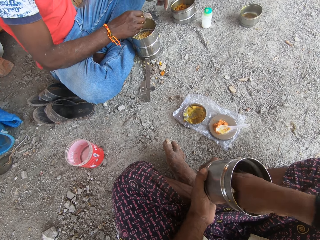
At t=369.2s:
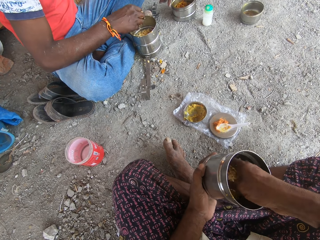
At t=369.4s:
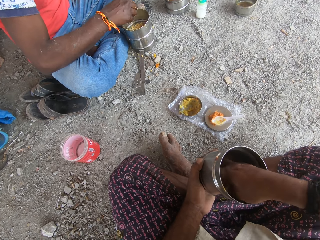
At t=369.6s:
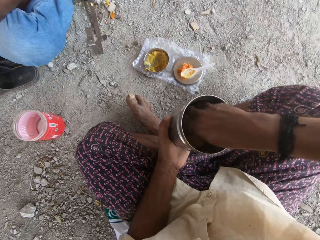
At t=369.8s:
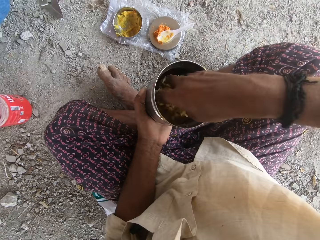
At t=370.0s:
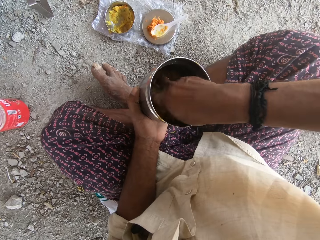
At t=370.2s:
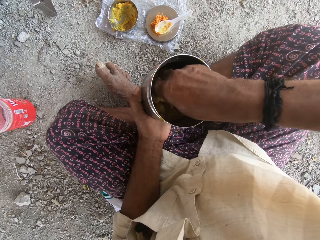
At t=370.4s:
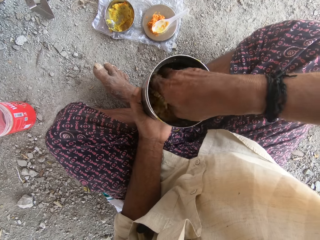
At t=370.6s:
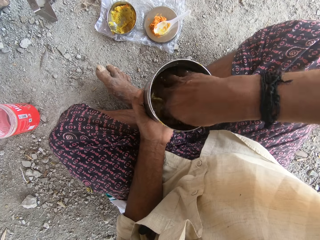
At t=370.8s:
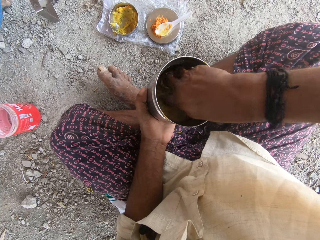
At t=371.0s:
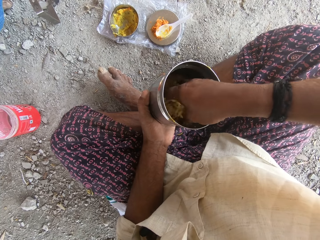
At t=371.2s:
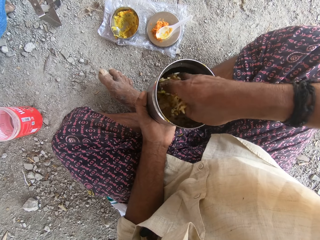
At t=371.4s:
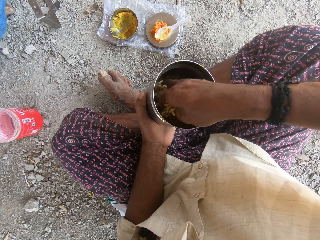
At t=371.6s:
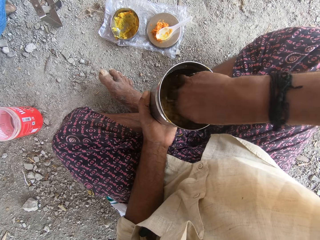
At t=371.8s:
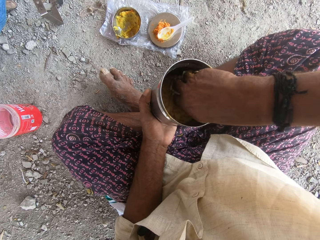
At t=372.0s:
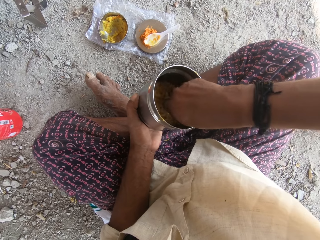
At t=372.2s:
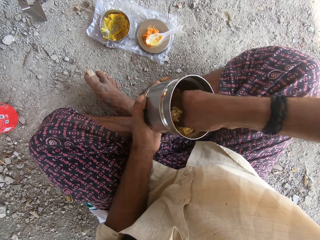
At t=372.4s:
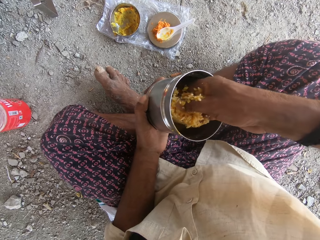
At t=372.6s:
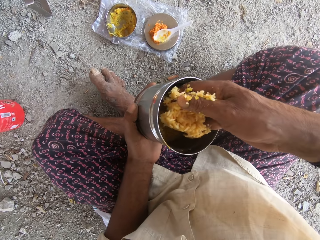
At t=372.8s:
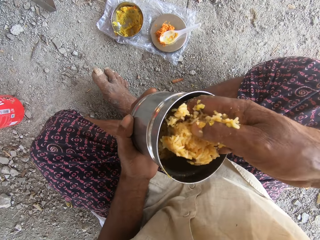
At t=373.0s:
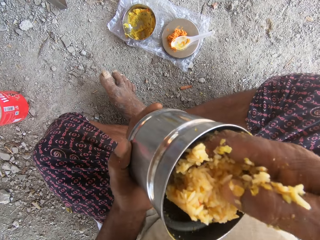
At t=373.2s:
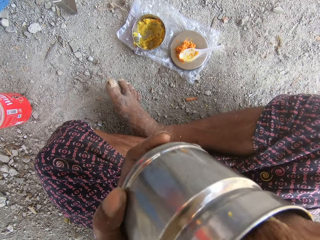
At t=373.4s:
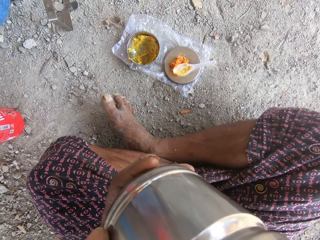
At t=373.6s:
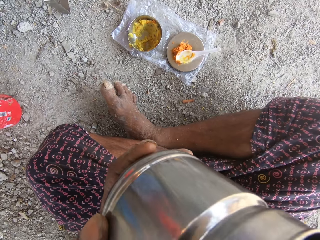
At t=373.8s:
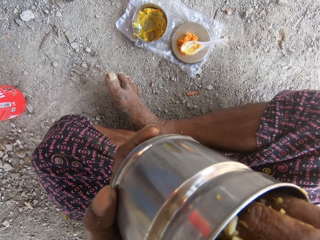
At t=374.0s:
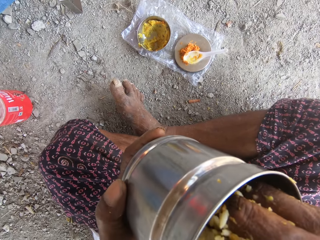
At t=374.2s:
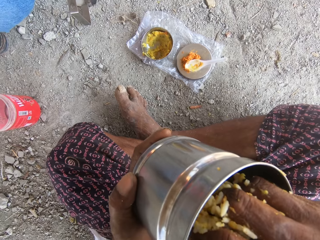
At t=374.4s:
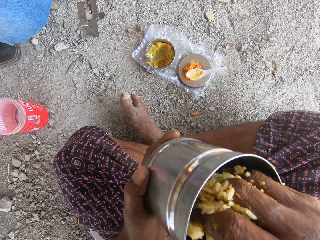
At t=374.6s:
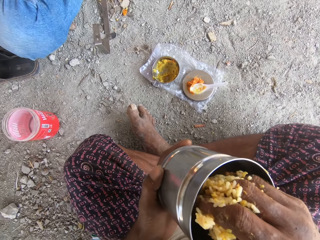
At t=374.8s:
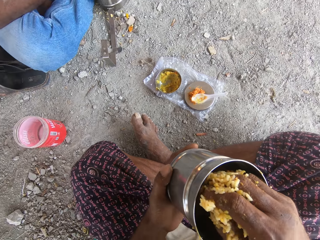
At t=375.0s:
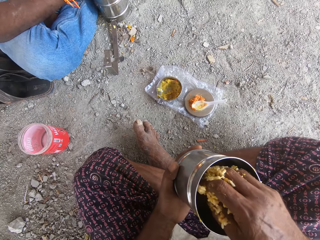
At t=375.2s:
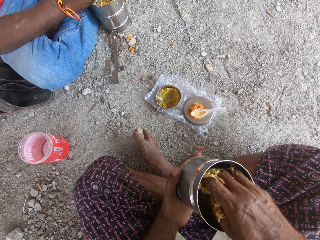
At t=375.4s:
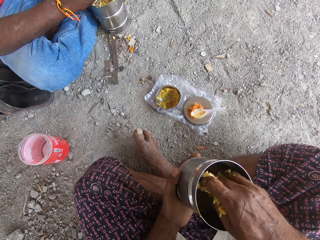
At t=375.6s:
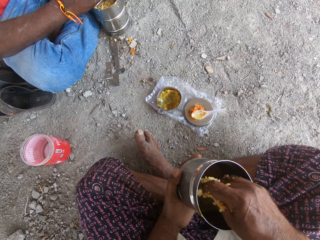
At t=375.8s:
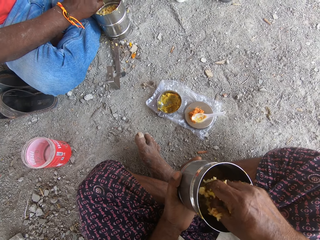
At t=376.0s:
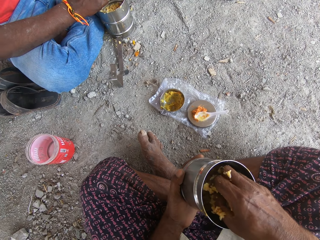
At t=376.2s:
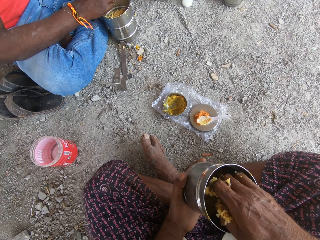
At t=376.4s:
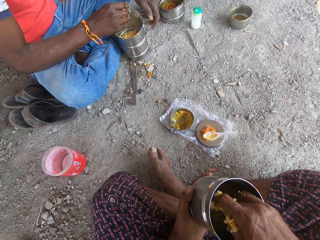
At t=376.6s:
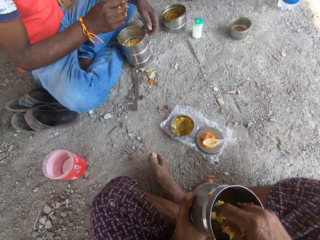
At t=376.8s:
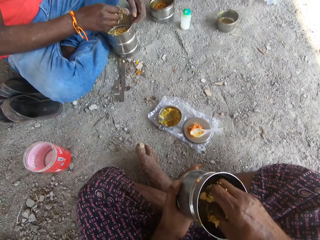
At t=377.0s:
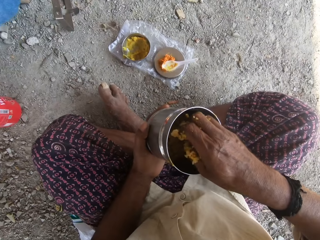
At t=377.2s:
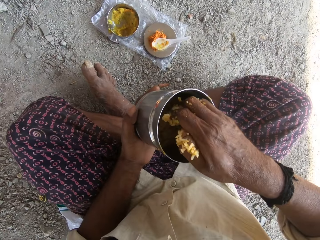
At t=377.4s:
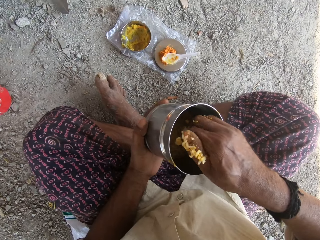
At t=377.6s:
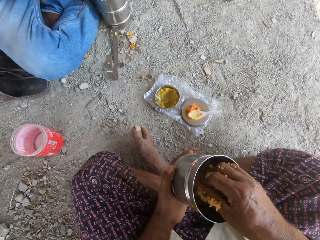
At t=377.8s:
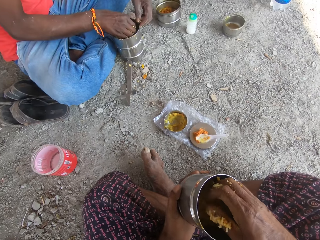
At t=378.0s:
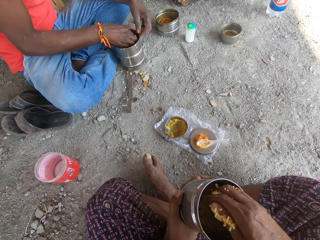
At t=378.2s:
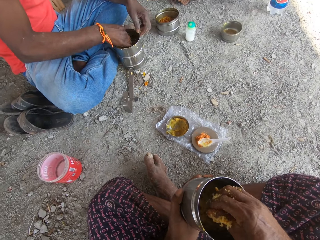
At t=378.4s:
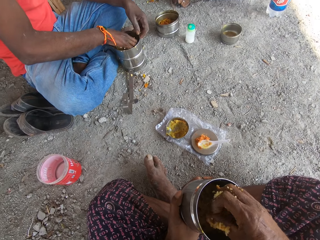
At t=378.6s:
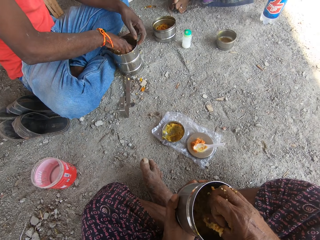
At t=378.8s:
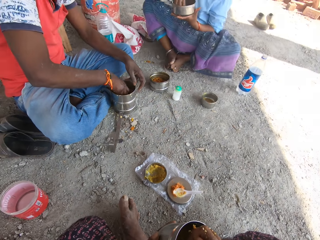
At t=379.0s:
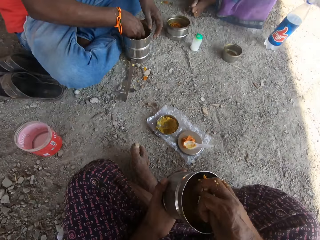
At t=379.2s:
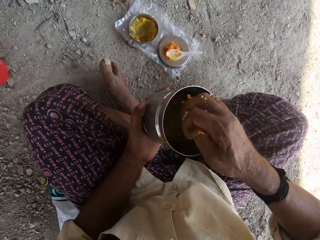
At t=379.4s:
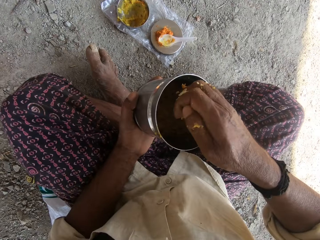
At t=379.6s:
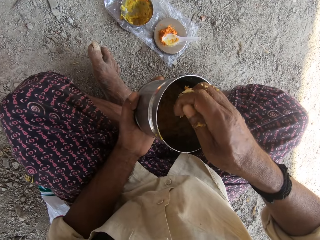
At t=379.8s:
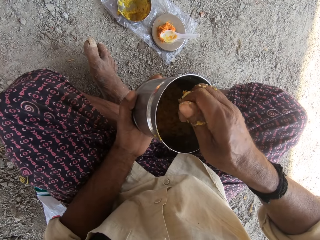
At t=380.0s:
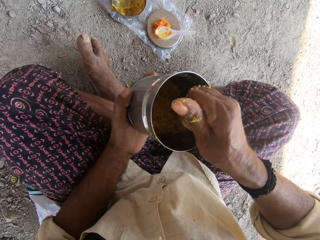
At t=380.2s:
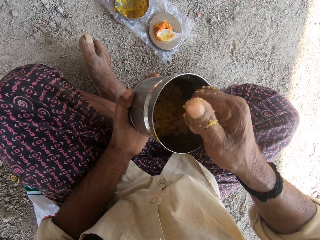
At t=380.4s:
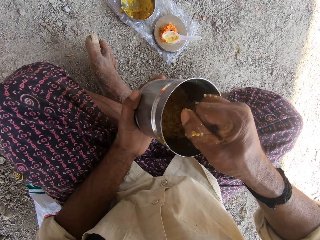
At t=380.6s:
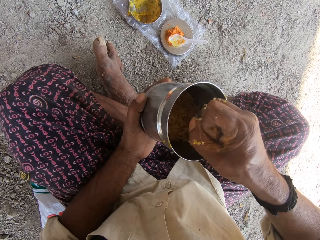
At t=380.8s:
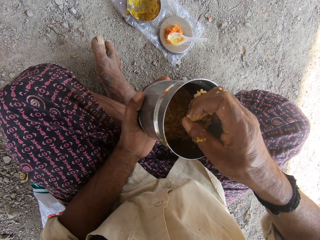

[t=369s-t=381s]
The camera wearer takes rice from the plate with his right hand. He puts the rice in his mouth with his right hand. He talks to a person.

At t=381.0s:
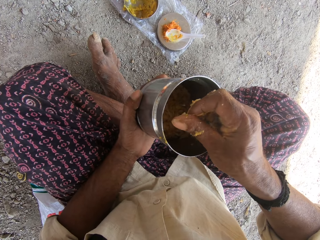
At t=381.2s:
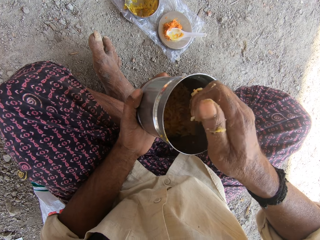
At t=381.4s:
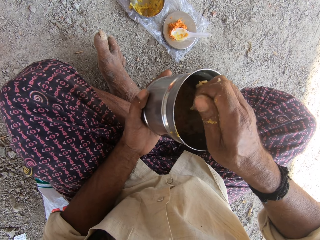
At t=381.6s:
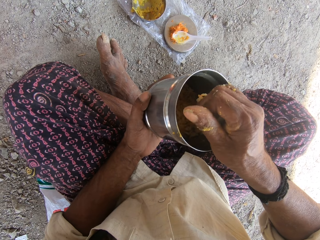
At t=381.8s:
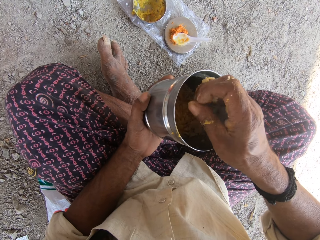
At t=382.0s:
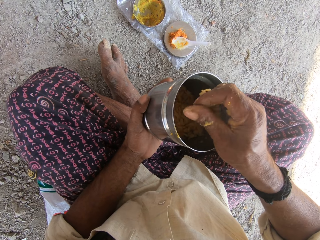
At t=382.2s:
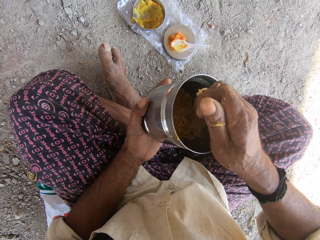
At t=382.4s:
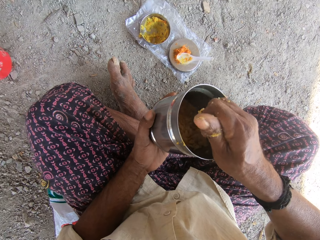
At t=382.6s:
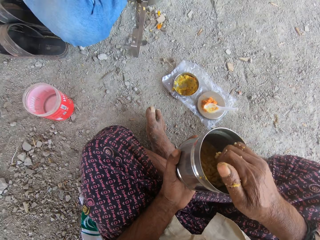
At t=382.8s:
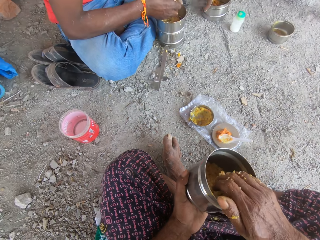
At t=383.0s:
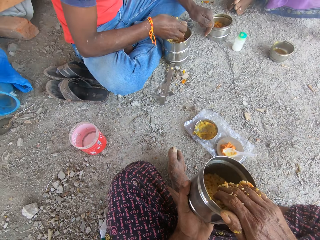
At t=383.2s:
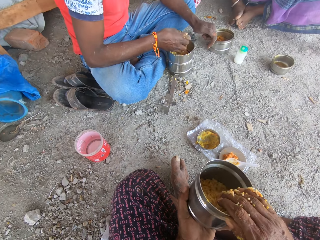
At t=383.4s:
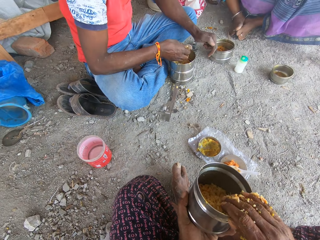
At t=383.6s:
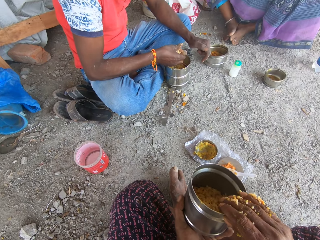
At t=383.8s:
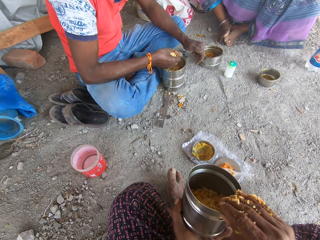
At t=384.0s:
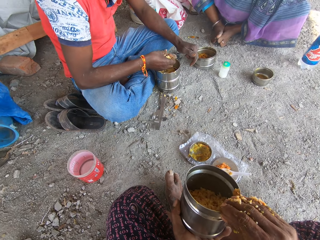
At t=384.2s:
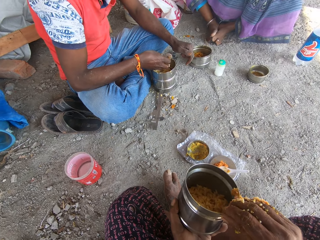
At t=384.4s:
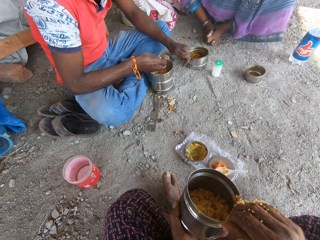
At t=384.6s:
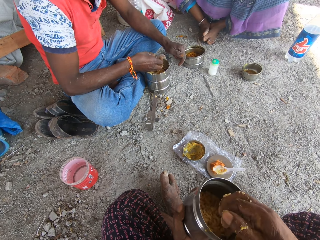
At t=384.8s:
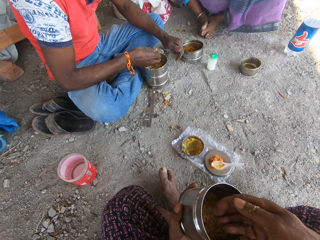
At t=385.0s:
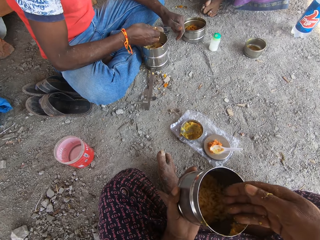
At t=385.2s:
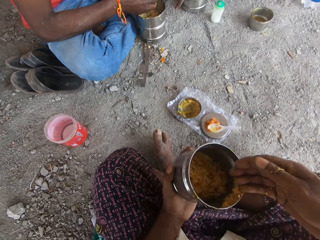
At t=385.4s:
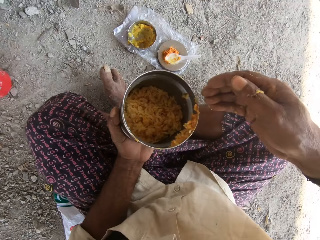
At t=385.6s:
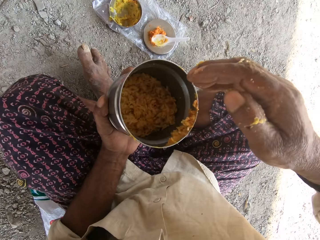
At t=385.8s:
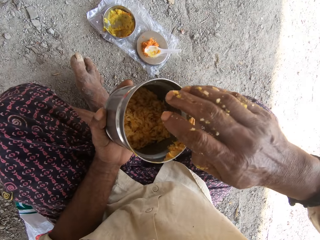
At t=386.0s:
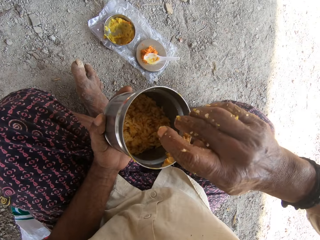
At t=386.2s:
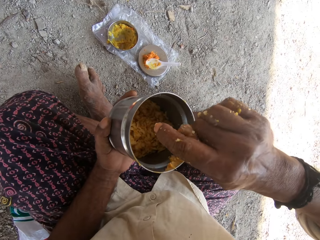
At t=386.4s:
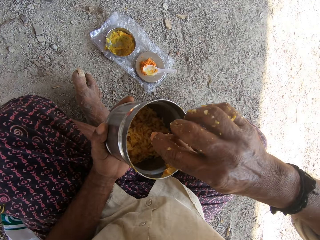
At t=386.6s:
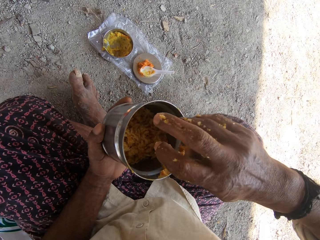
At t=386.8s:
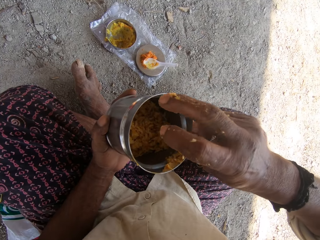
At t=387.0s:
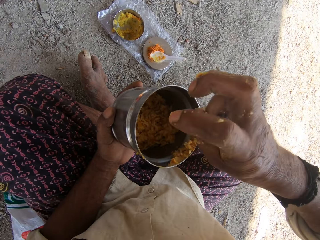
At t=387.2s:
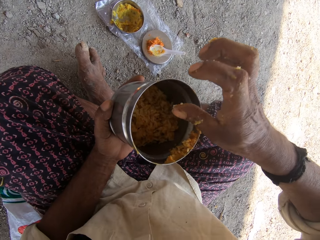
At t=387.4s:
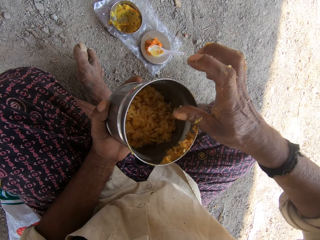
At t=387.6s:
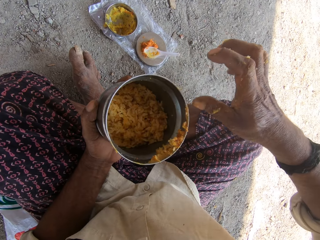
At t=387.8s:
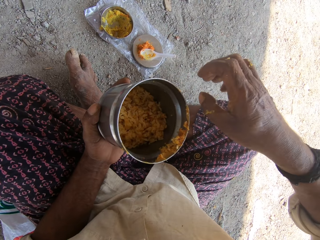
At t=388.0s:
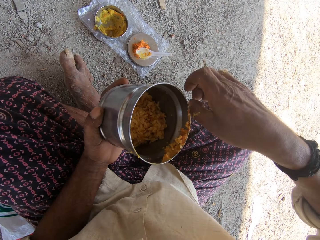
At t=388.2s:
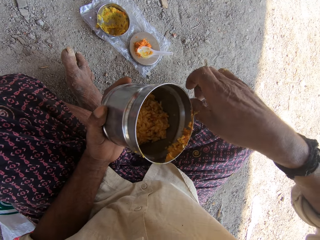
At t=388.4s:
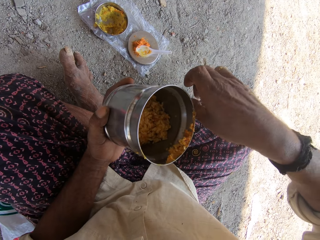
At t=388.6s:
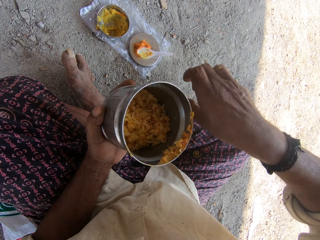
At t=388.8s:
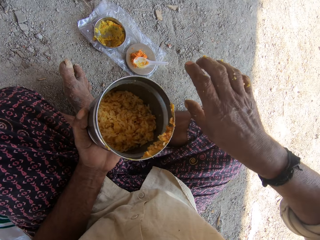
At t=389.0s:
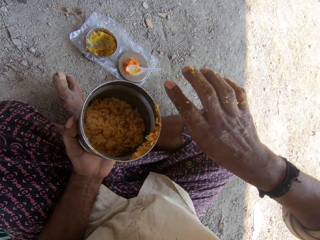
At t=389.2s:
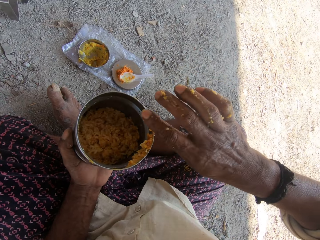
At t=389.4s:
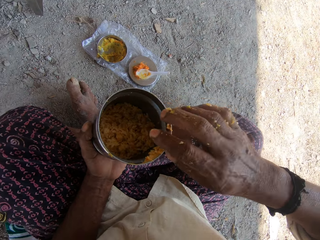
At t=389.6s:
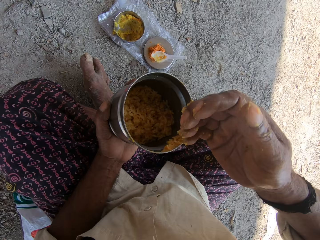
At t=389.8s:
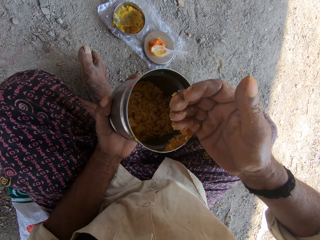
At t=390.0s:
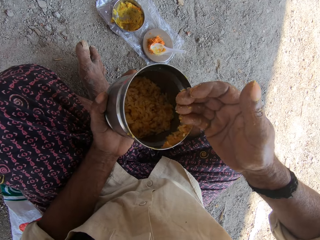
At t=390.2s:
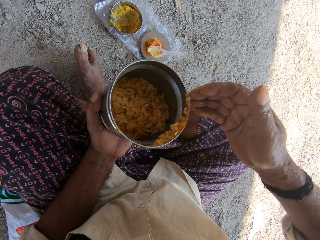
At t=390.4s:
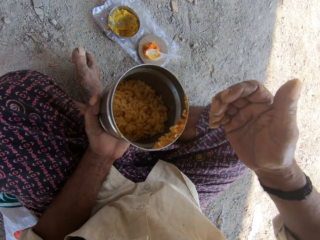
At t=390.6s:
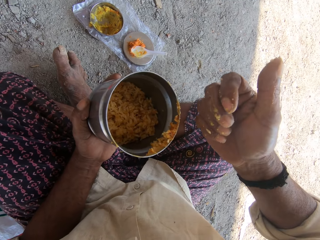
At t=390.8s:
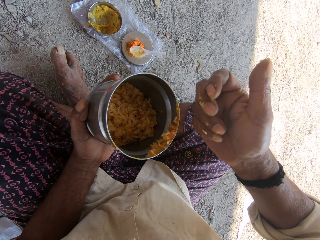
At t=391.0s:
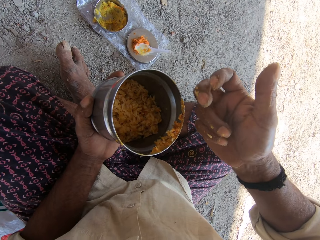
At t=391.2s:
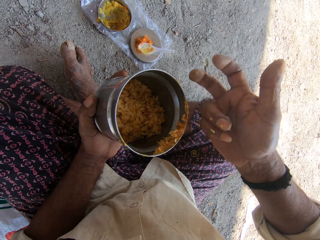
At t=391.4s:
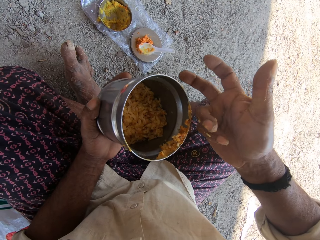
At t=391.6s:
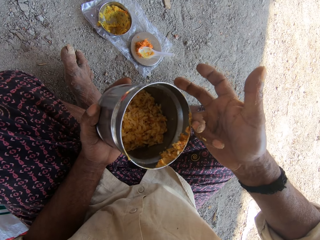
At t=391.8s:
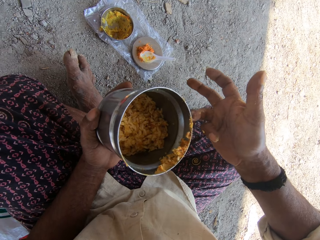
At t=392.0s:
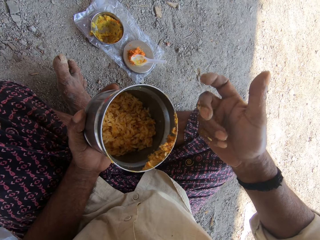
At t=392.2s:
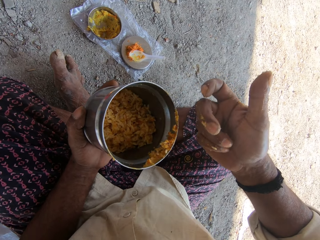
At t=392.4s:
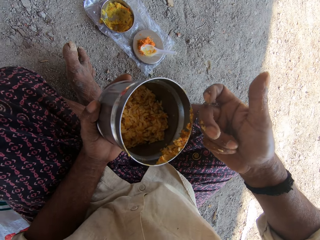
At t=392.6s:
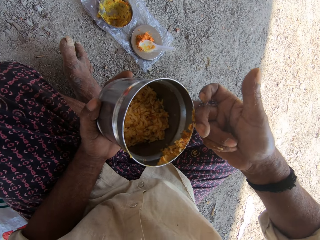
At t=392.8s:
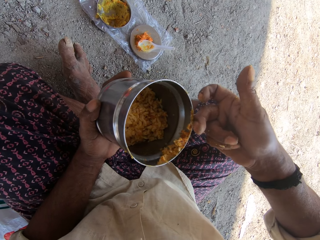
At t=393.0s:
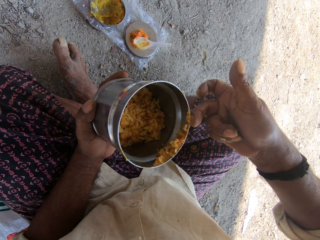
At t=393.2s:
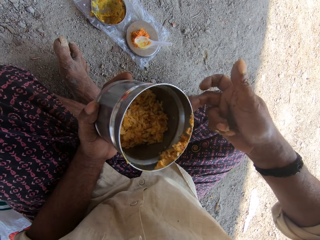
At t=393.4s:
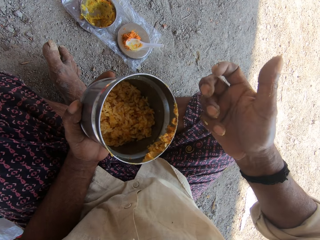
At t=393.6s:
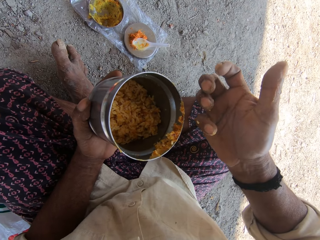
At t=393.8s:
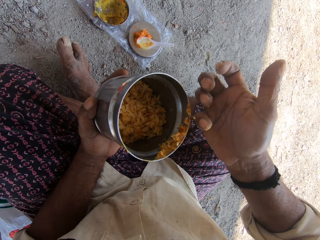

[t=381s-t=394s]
A man talks to the camera wearer. The man takes rice from the plate with his right hand. The camera wearer laughs. He looks around and wipes his hands. He rubs his right hand on the plate.
